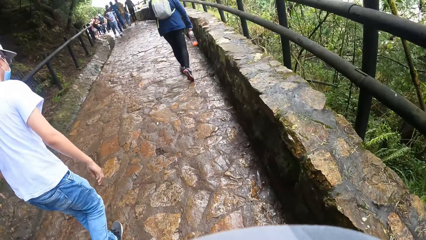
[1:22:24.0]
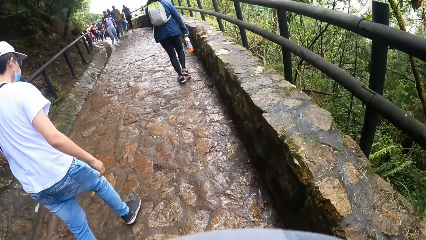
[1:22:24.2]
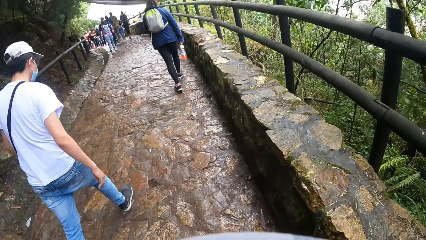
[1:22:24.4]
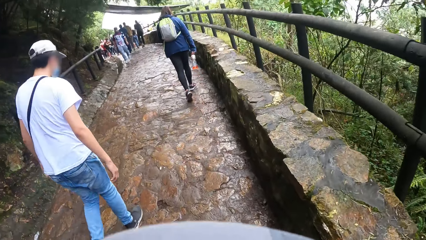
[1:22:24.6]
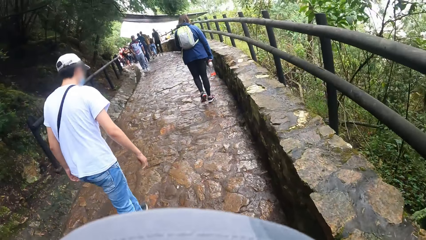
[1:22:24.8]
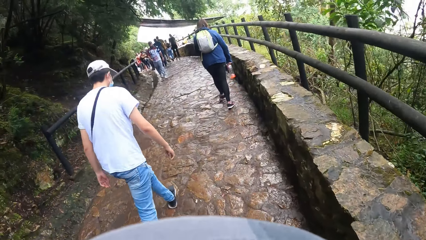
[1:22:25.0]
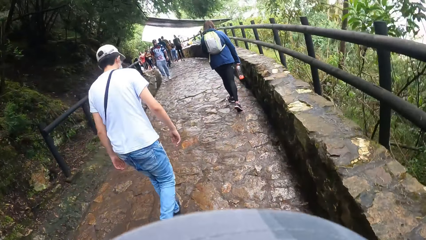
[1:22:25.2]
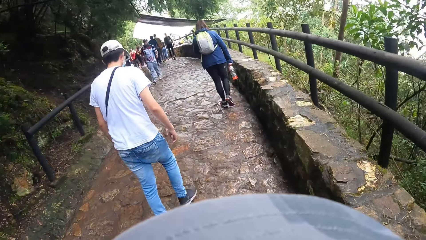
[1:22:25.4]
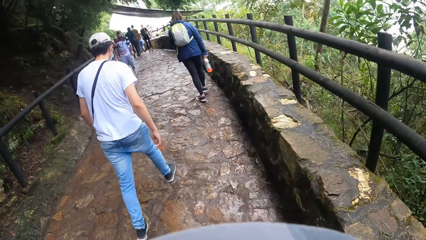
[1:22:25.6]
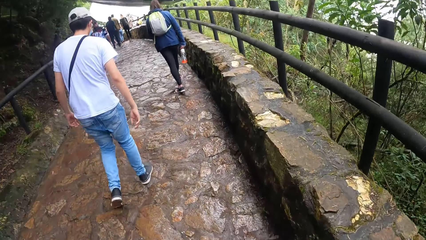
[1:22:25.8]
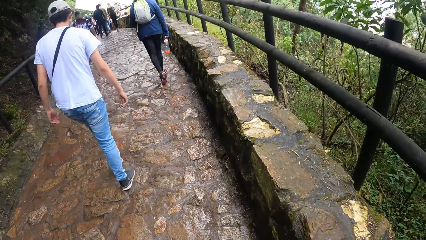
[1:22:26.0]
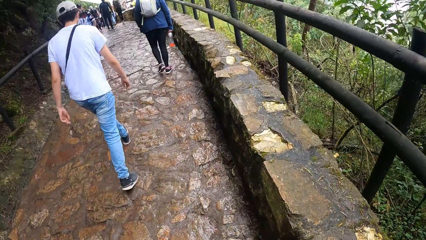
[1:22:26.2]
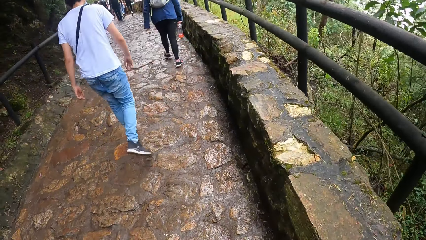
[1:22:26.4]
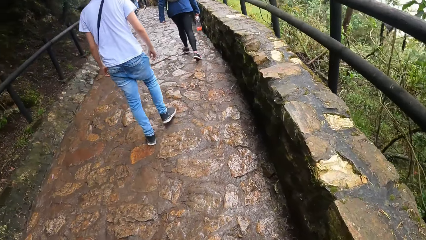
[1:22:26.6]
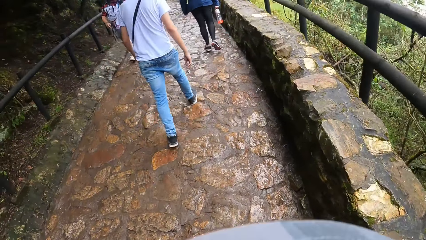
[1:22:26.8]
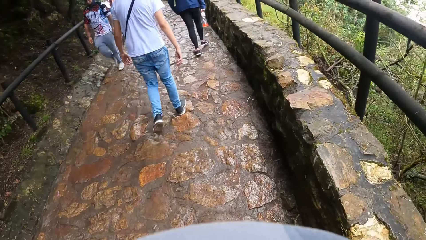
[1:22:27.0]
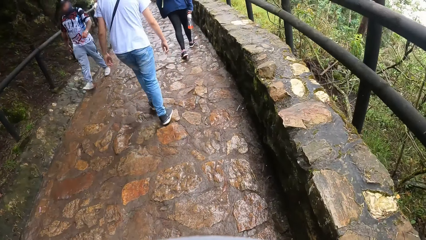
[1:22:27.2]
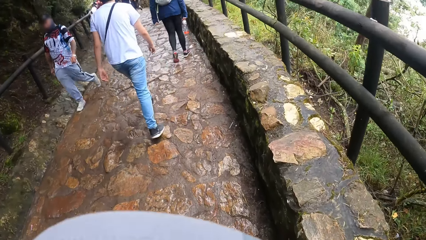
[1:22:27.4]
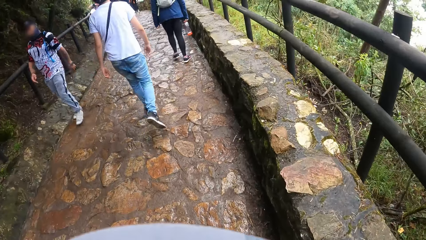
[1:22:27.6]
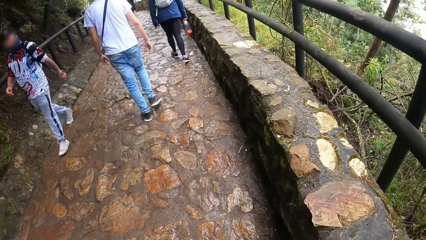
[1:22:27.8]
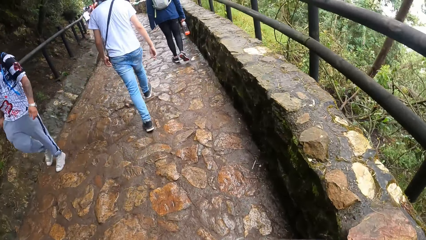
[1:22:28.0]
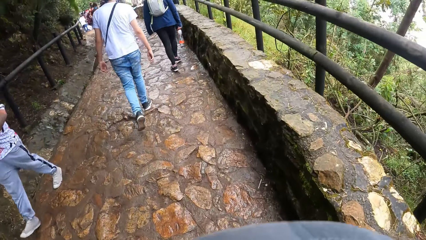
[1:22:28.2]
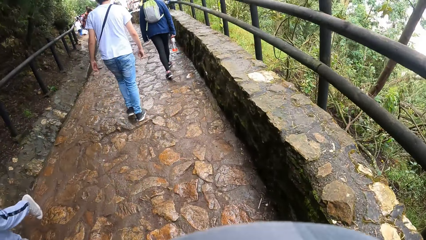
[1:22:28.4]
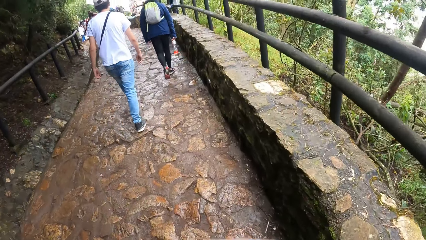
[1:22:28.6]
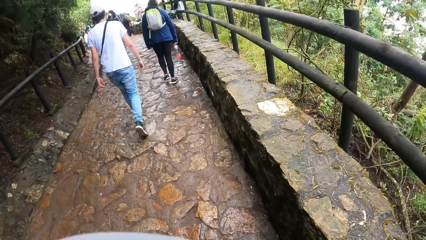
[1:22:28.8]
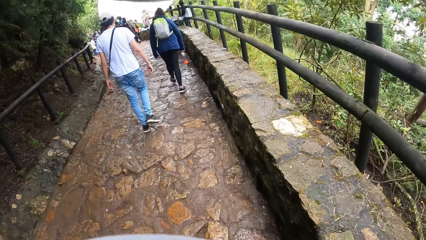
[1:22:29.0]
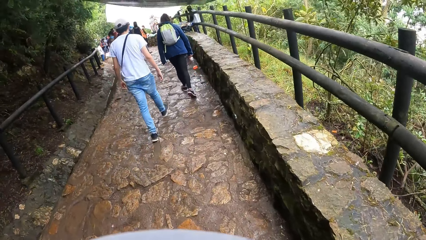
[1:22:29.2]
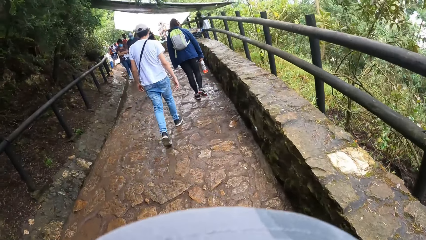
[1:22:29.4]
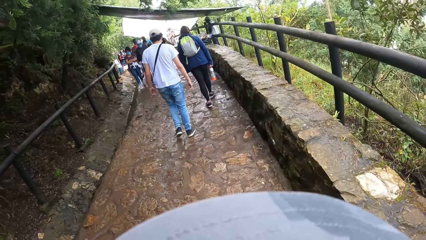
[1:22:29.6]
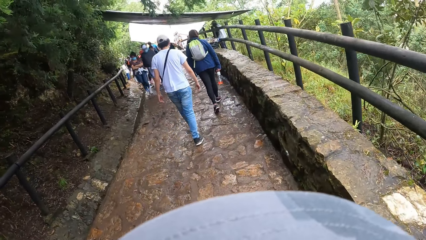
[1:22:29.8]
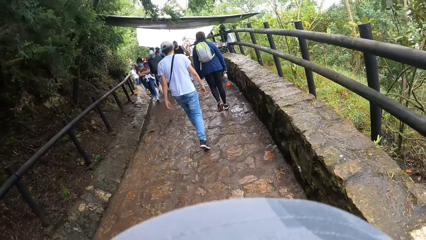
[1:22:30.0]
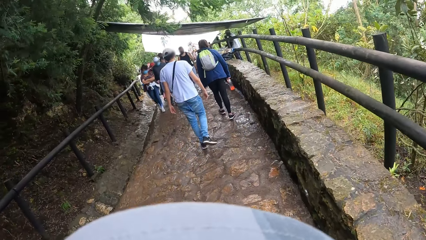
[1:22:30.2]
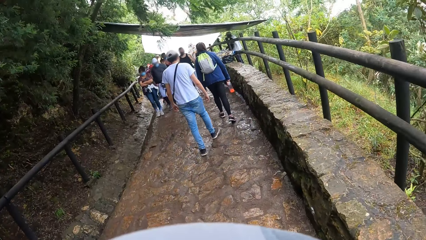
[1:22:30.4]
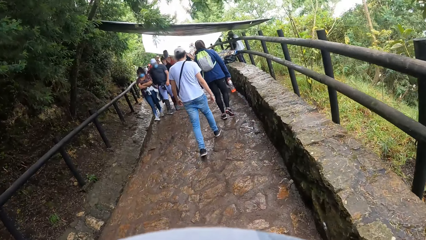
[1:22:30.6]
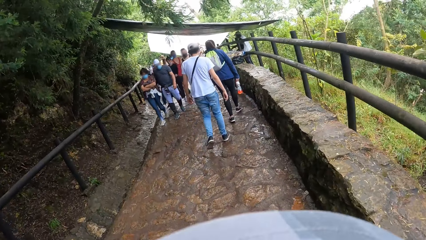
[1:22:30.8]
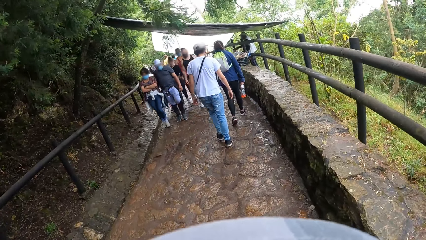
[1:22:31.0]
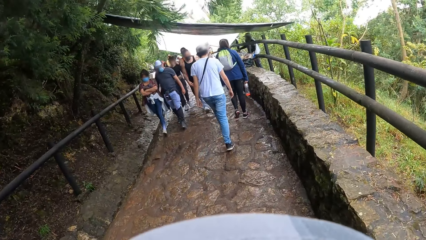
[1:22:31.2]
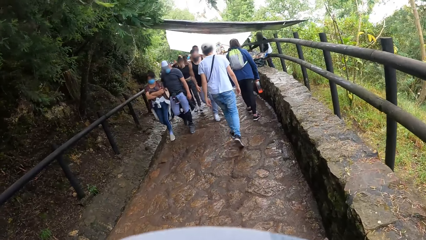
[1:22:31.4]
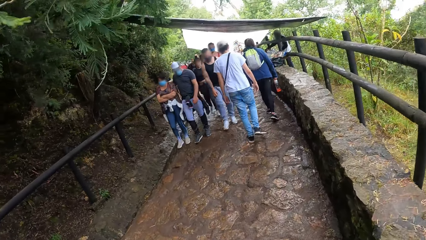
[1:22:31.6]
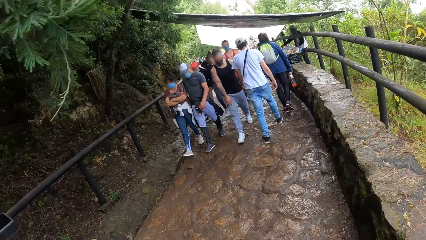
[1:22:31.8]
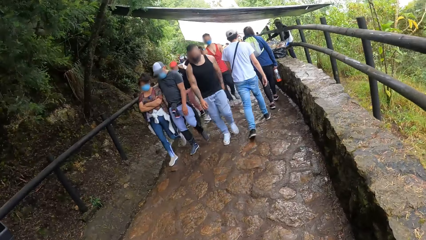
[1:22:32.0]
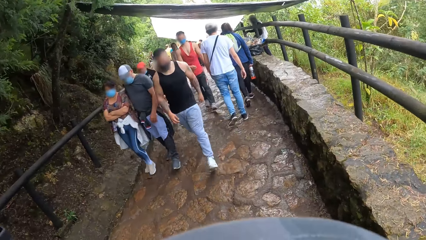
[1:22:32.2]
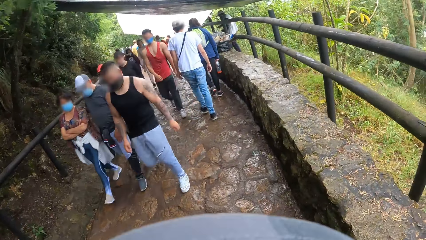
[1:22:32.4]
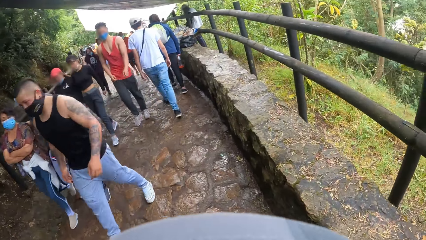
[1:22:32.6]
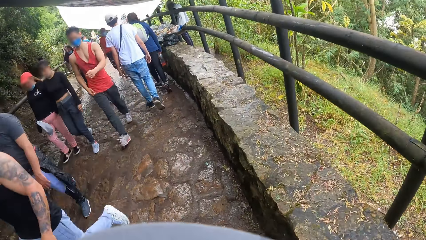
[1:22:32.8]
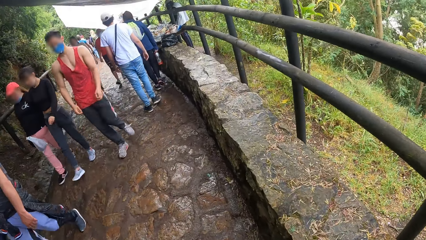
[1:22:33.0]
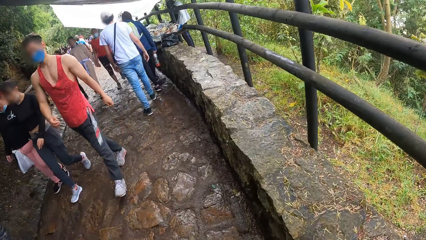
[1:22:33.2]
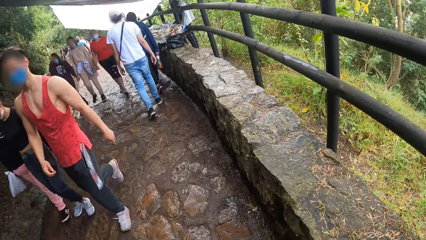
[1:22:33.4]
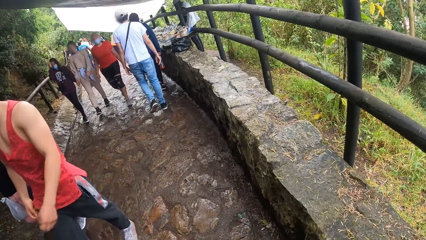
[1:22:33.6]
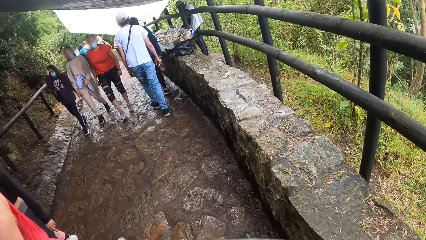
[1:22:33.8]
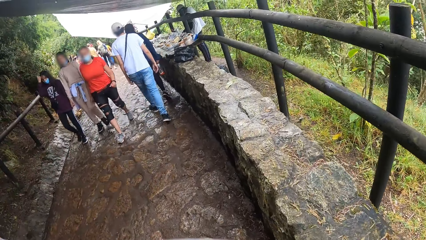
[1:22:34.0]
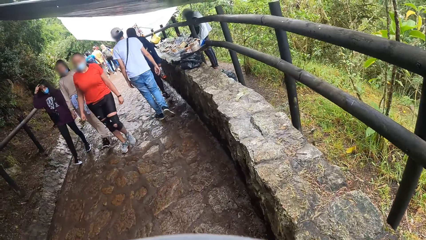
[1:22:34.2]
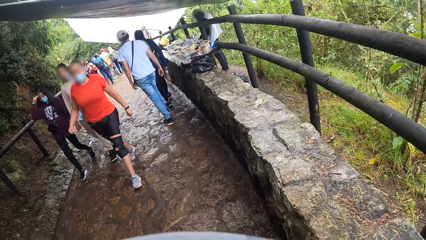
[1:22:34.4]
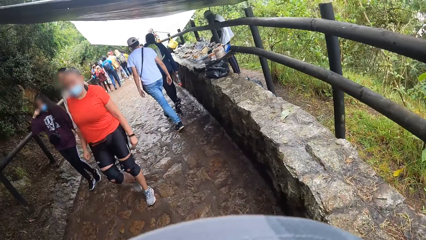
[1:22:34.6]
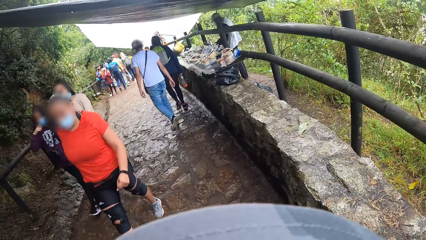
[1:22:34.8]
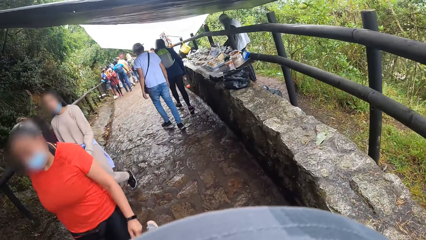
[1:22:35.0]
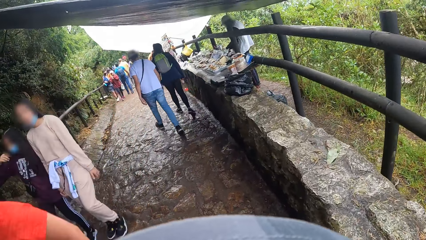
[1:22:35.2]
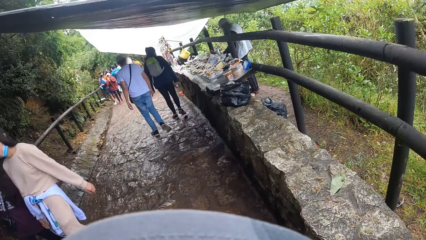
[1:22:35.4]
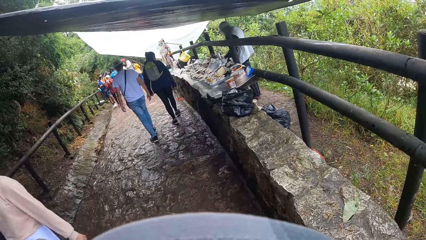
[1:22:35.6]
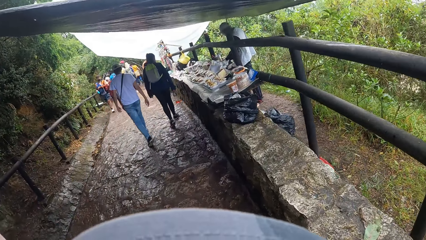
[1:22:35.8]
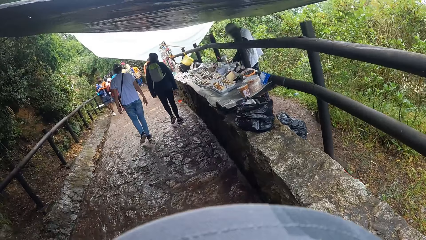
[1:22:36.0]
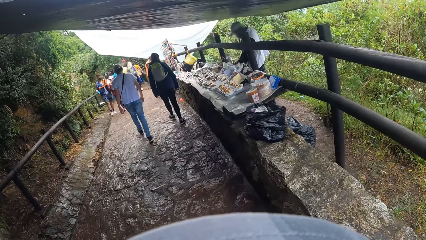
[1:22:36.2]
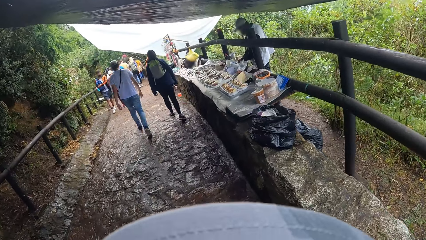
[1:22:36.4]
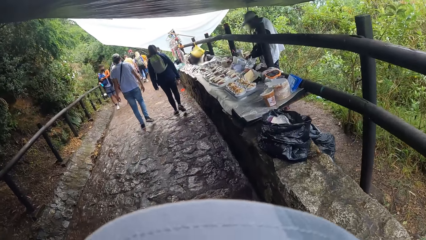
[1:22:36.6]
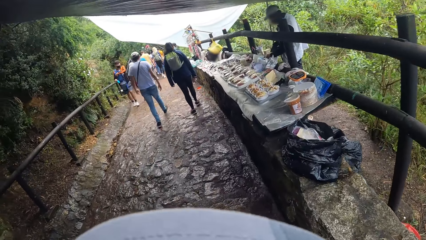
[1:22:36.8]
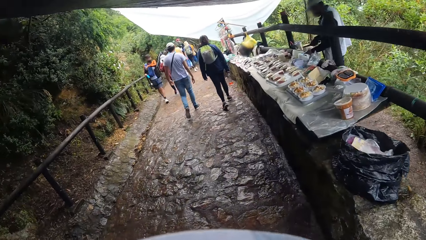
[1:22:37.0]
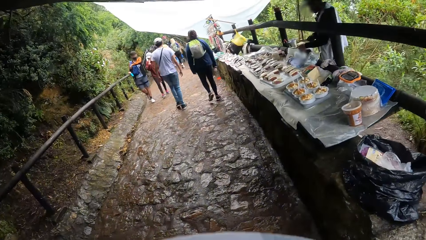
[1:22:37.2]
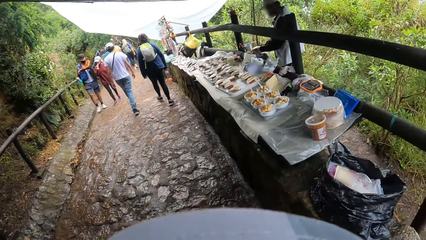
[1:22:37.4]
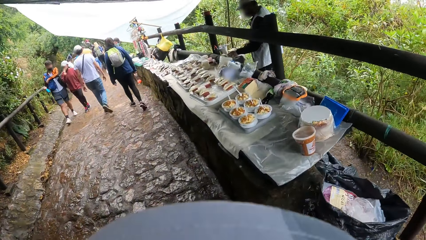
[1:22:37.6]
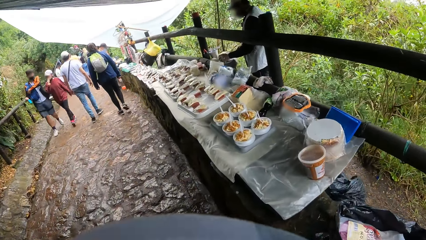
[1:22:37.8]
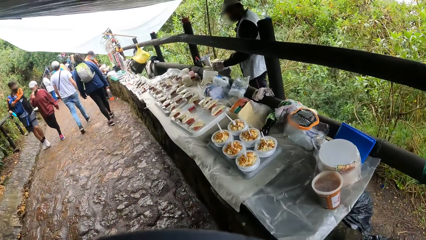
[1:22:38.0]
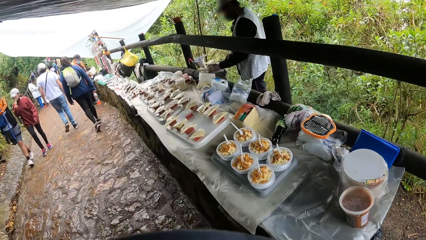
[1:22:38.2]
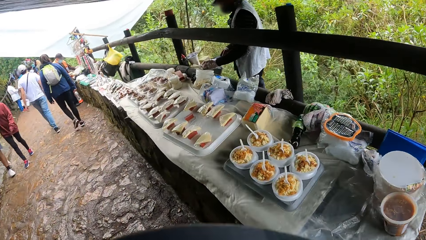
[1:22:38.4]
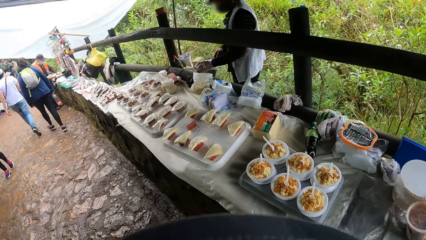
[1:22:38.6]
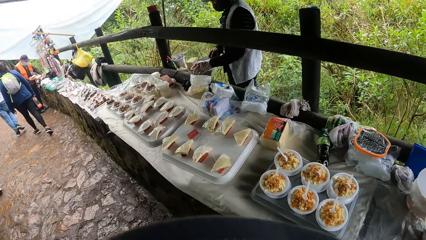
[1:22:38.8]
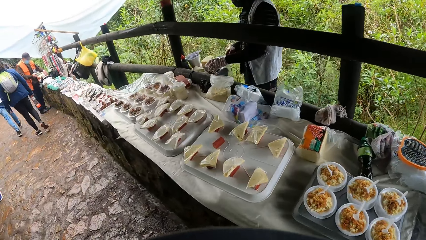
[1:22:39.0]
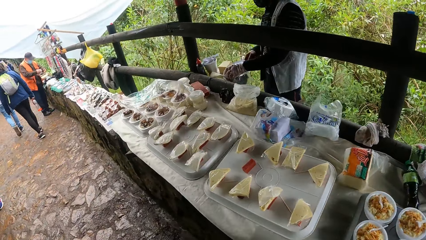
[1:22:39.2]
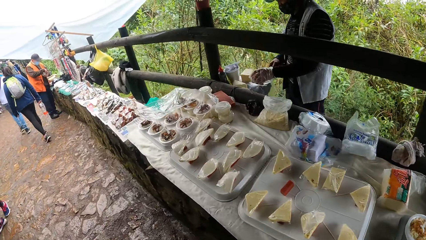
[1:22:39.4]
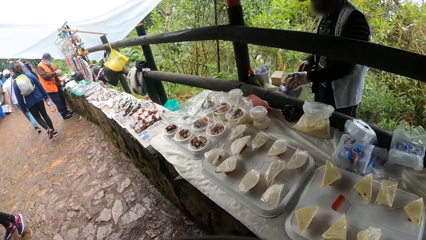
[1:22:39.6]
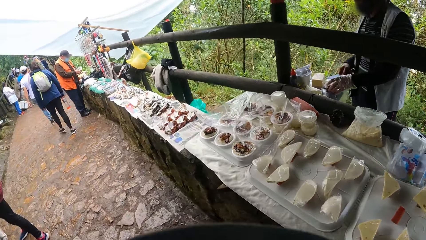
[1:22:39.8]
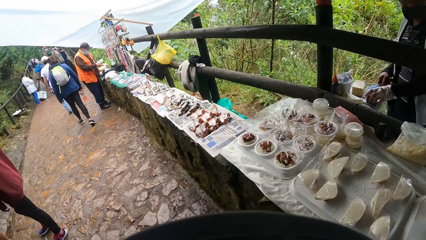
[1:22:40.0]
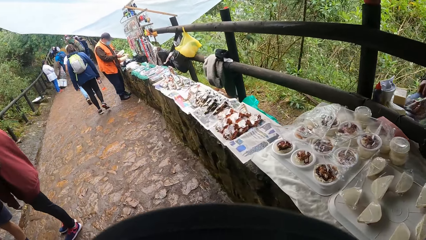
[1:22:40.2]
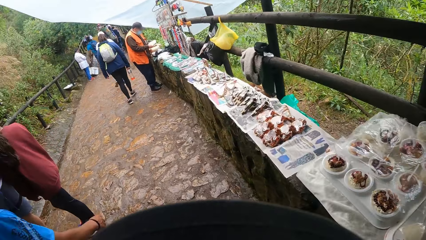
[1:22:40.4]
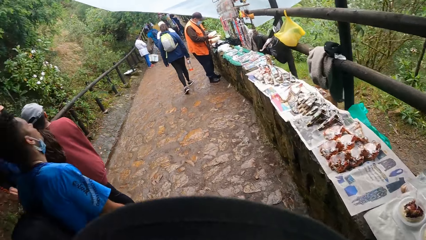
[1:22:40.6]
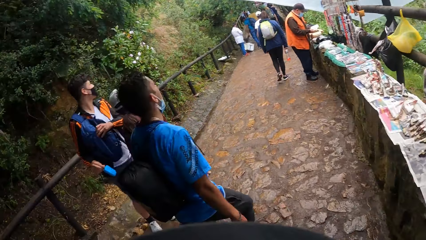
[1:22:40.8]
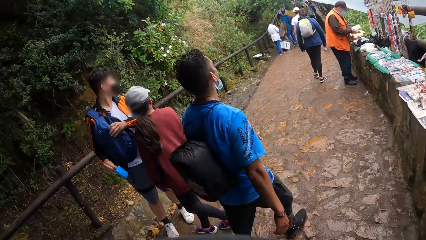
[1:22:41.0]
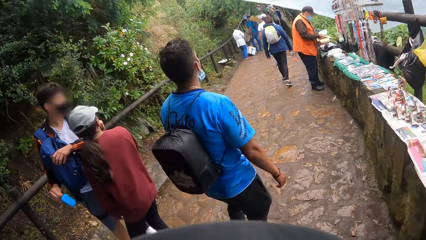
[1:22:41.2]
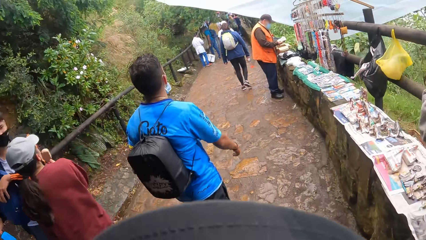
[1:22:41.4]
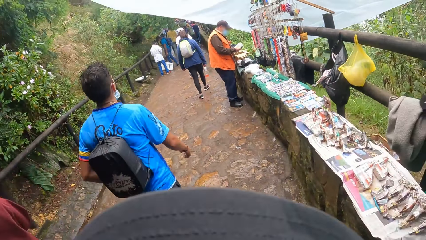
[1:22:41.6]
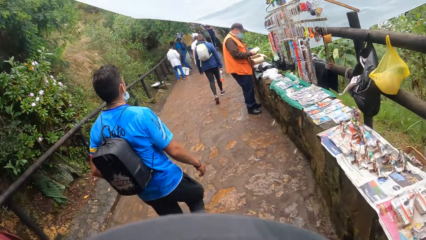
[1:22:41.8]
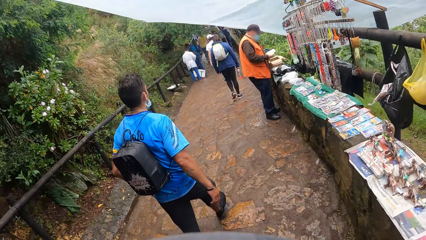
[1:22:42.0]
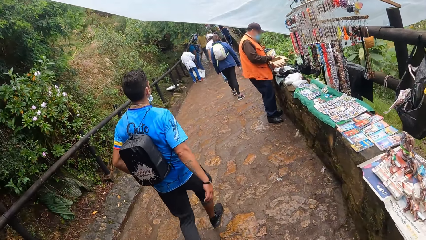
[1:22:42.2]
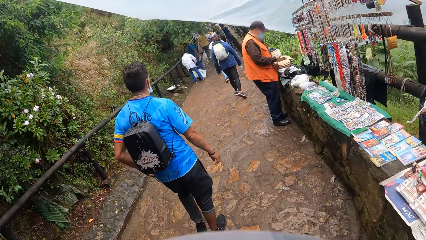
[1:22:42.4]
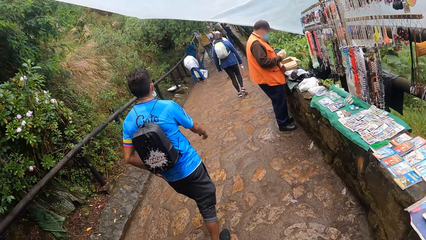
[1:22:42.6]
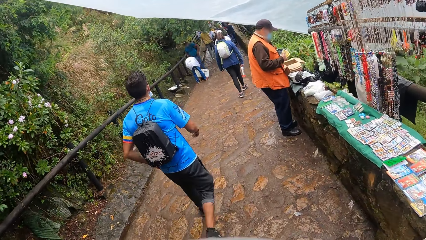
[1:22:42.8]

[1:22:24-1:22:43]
The camera wearer walks and looks around.
